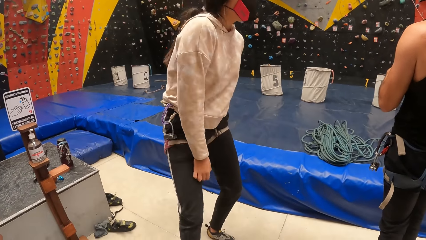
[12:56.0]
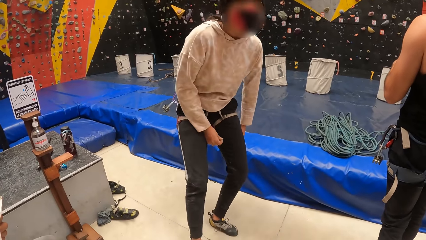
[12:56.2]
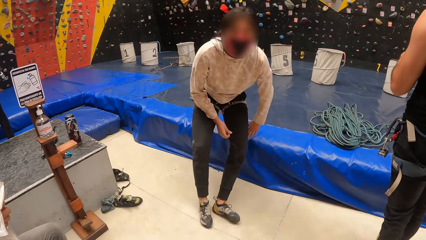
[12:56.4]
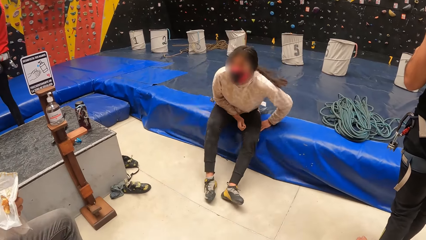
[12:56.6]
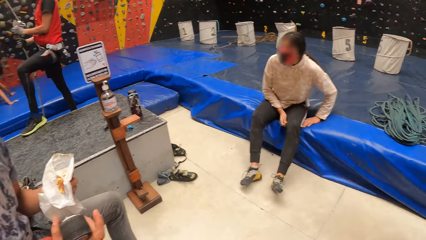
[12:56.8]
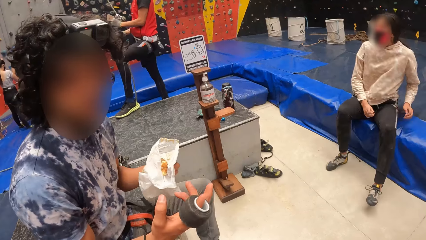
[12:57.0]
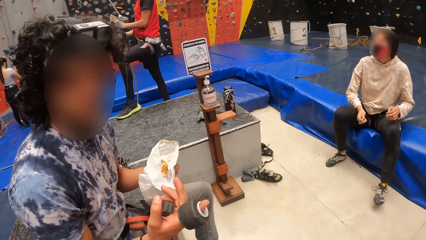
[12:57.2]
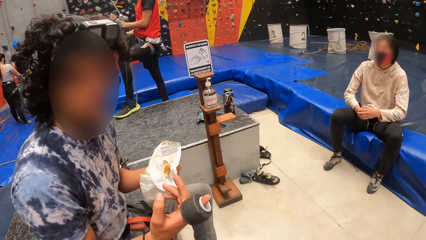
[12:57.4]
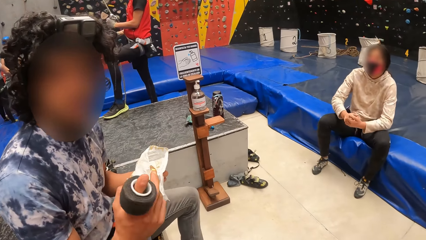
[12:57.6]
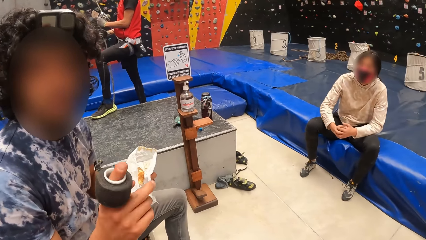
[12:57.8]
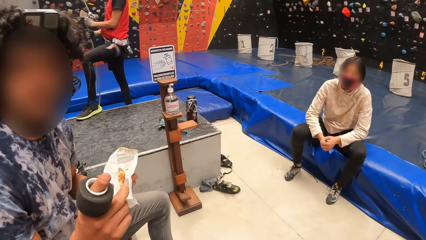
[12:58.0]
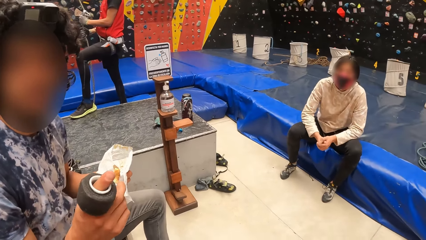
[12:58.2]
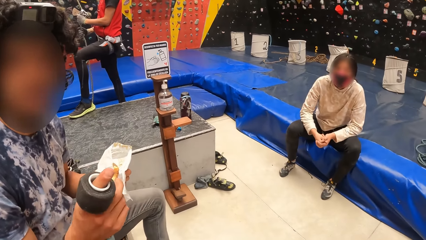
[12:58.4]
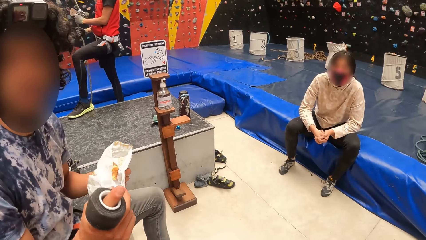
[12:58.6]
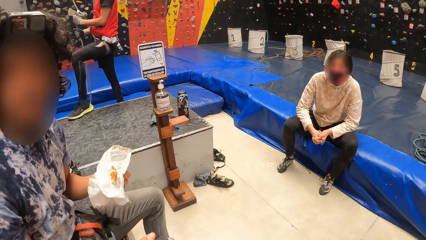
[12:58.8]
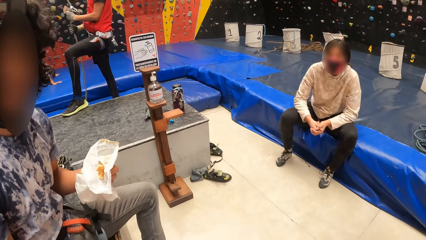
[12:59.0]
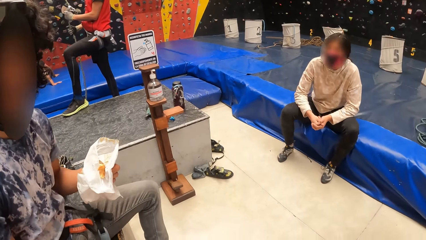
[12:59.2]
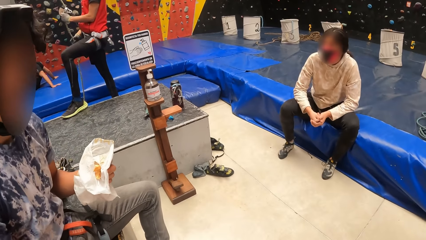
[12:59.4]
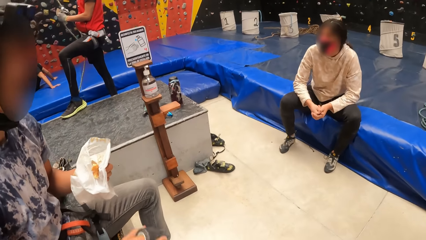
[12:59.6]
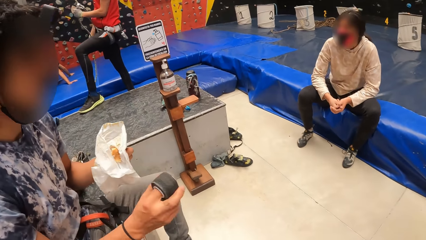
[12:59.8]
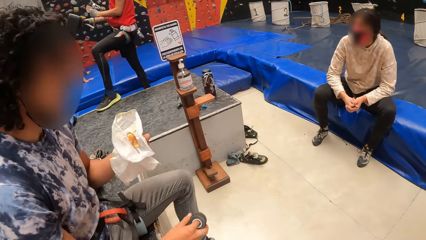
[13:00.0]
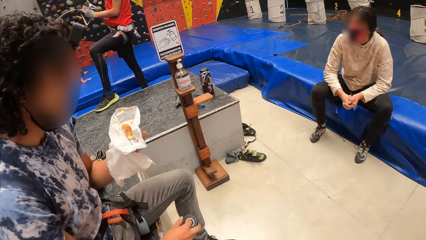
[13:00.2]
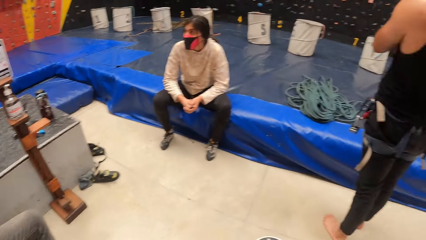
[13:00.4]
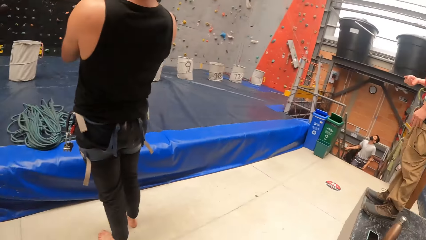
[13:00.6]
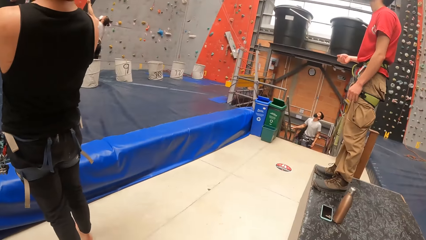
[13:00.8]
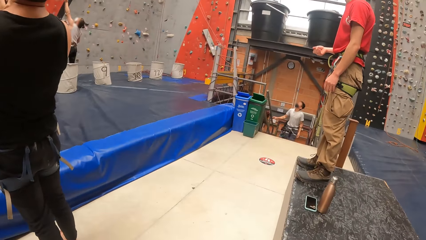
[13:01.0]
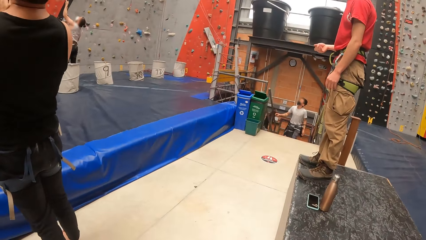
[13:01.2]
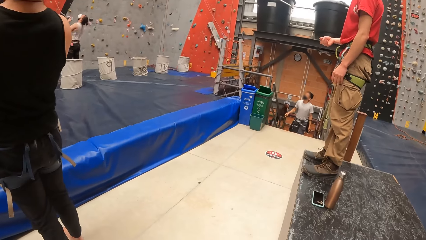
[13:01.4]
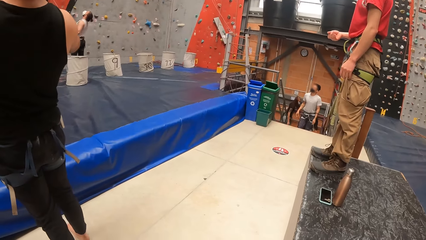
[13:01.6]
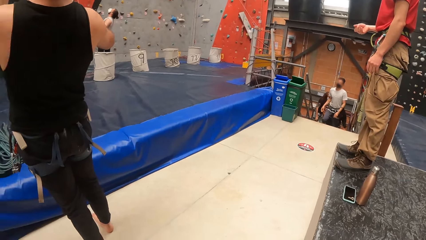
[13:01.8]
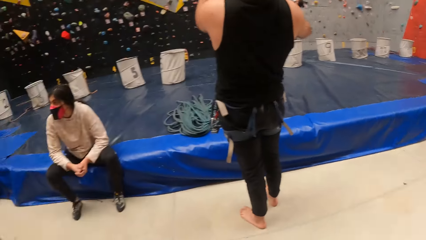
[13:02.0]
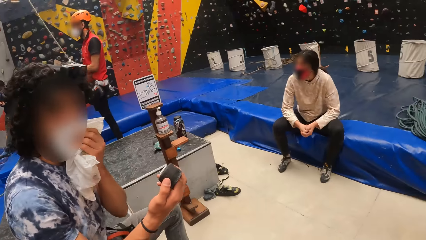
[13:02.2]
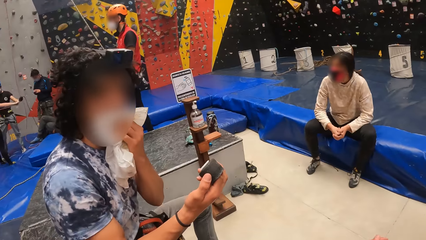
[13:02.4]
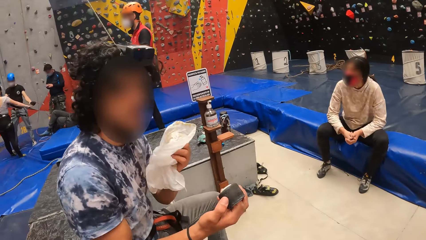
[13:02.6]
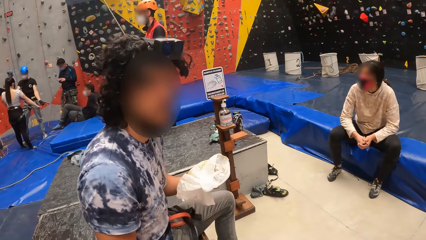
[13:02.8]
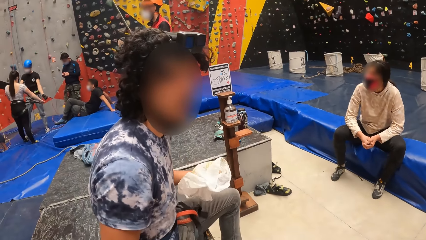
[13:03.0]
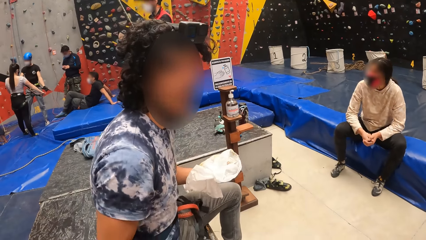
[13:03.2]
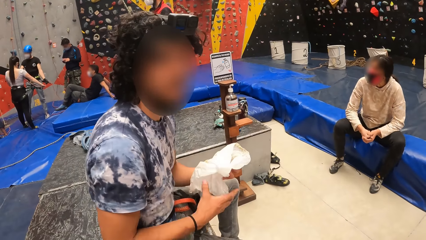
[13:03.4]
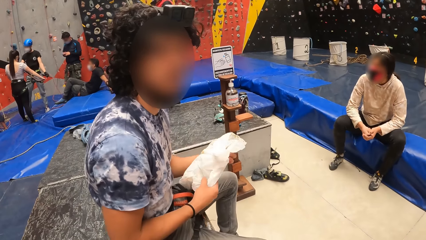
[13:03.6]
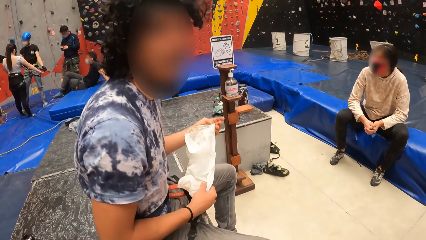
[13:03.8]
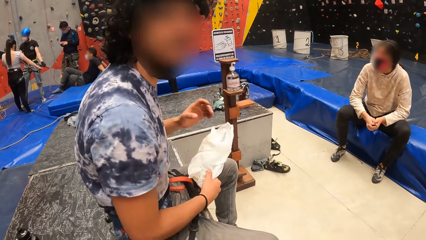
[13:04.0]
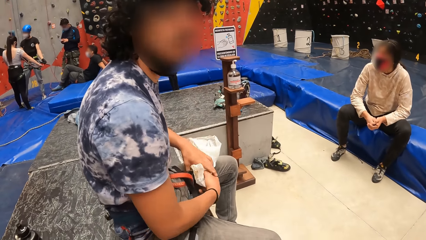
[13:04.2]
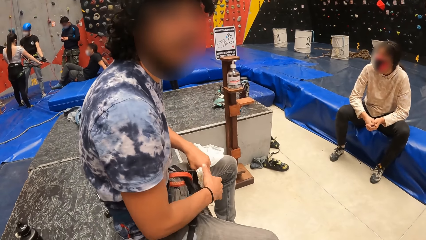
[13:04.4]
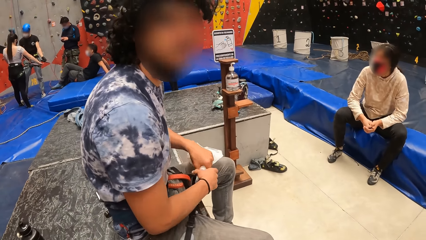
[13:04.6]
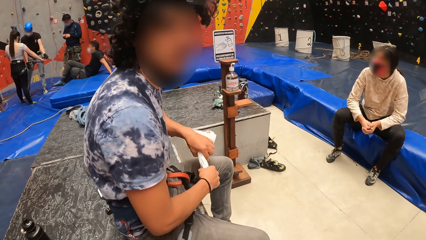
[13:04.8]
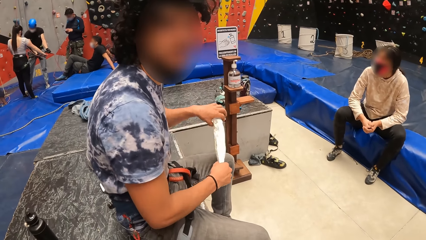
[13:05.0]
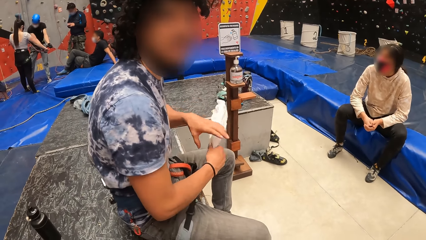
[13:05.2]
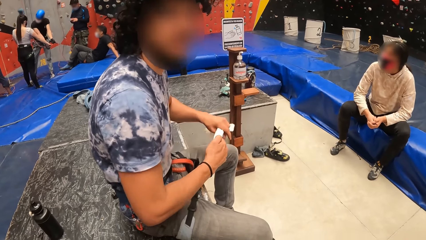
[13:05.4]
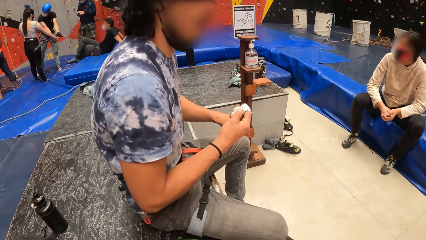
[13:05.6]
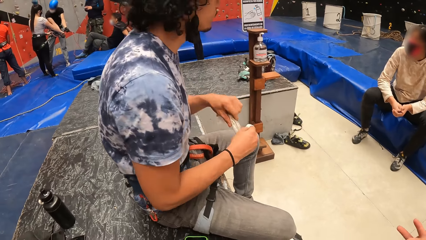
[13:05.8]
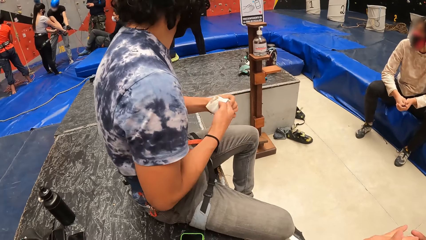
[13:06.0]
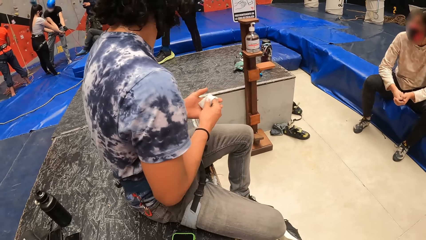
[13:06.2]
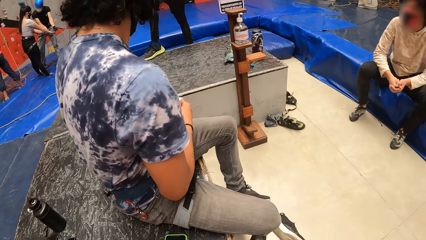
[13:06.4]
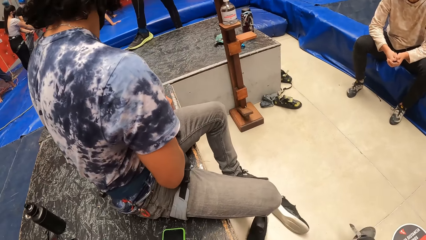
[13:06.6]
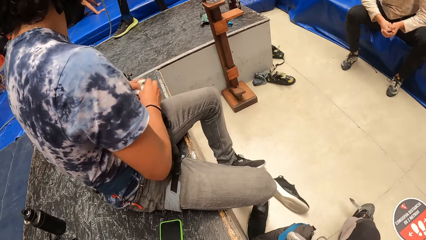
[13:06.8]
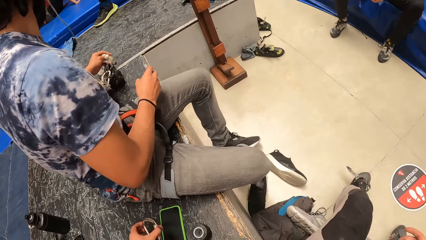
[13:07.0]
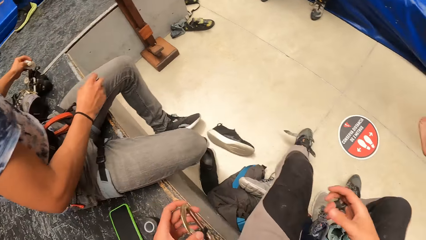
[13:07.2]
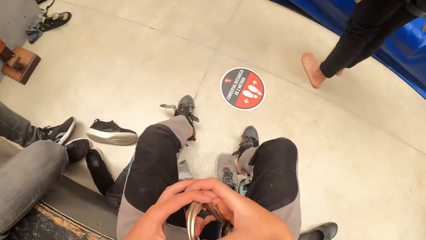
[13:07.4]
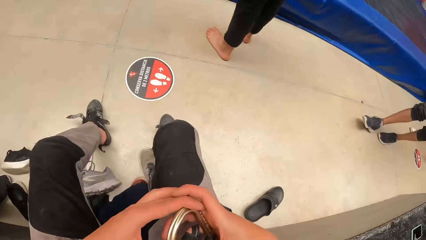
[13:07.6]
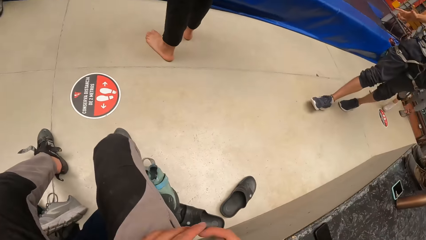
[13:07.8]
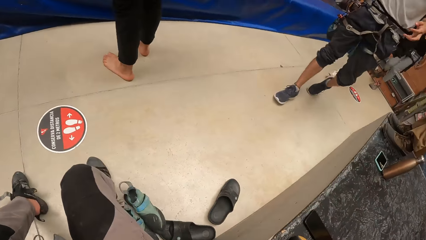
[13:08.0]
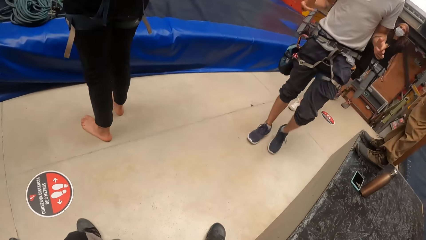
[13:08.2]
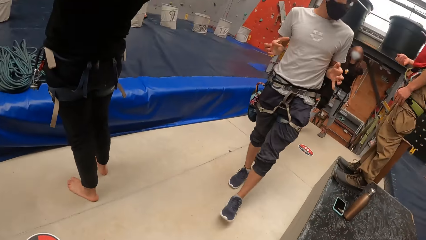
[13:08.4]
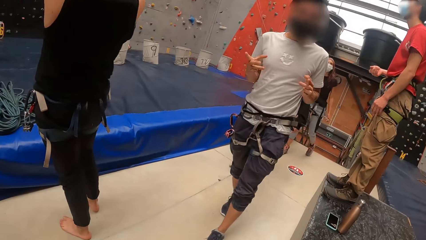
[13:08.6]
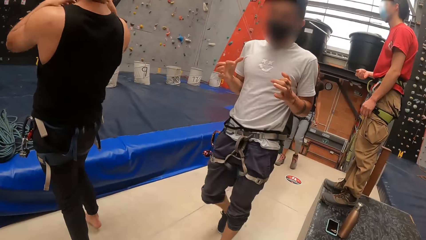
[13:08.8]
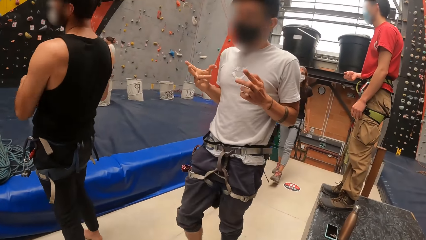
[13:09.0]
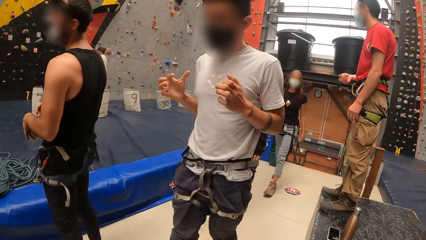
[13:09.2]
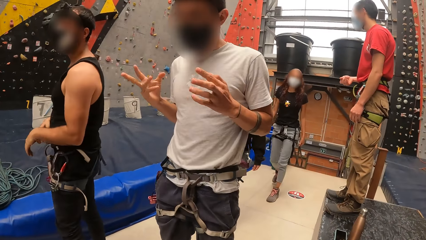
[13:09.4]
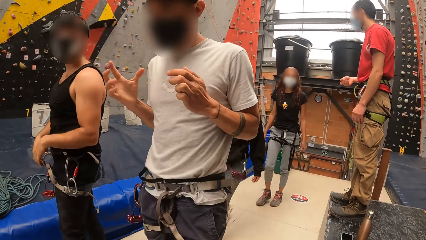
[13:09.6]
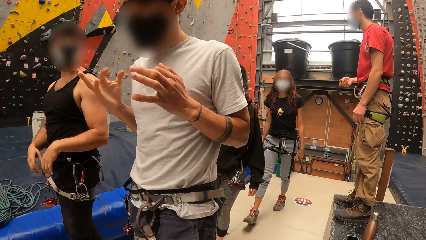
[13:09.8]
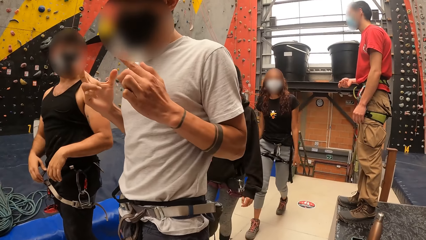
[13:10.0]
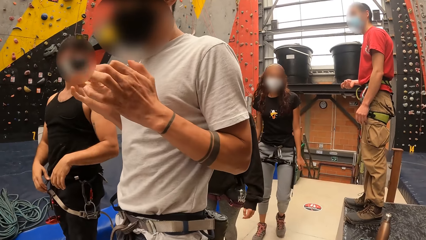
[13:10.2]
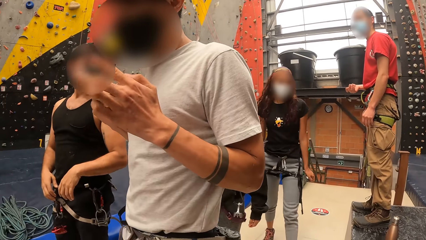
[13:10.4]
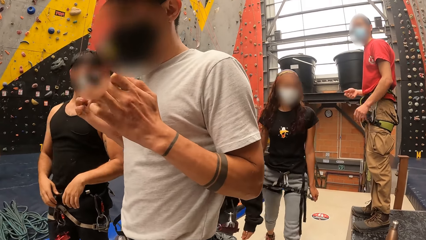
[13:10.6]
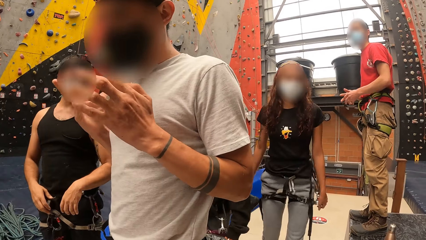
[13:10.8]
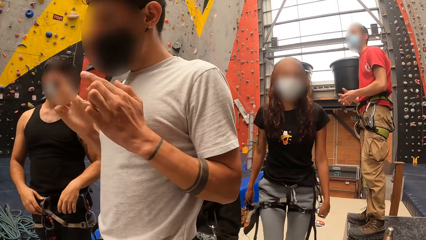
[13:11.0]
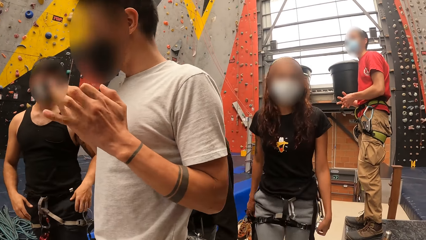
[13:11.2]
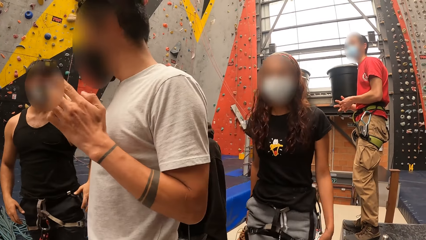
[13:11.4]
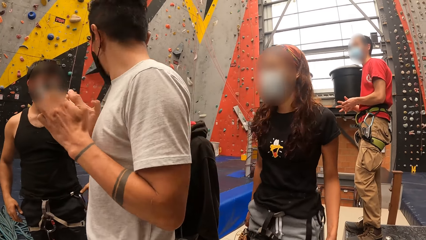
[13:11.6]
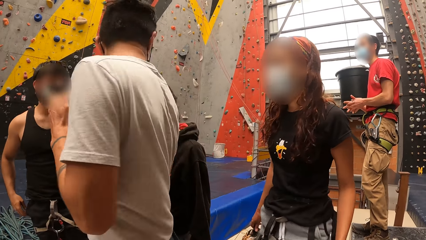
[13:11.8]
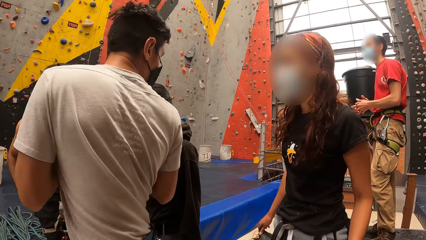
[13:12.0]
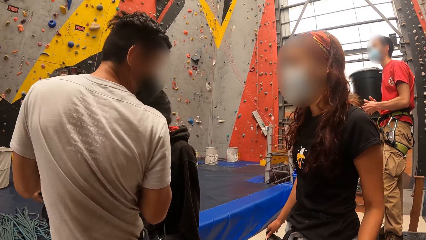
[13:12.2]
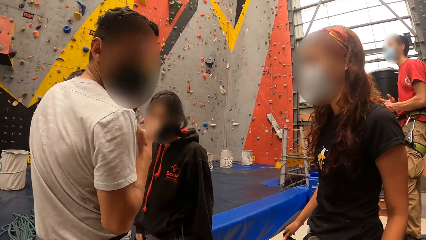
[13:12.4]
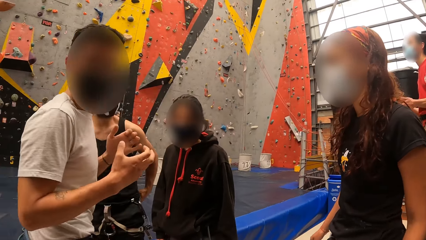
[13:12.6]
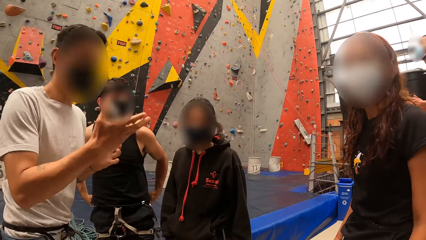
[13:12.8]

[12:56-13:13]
A woman sits on the canvas. The camera wearer looks around. A man holds a ring on the right hand, drops the right hand, and holds a snack. The camera wearer looks around. Another man walks on the stairs. The camera wearer turns around. The first man removes a paper from the mouth and straightens the paper. The camera wearer moves the hook. The first man holds the paper on the left hand. The other man walks towards the camera wearer. The camera wearer looks around. The other man moves fingers. Another woman stands beside the other man. The other man turns around.
